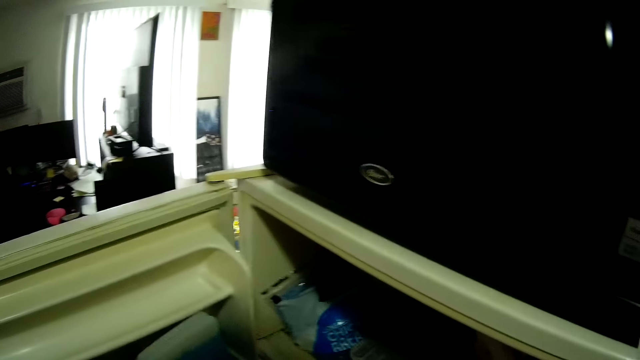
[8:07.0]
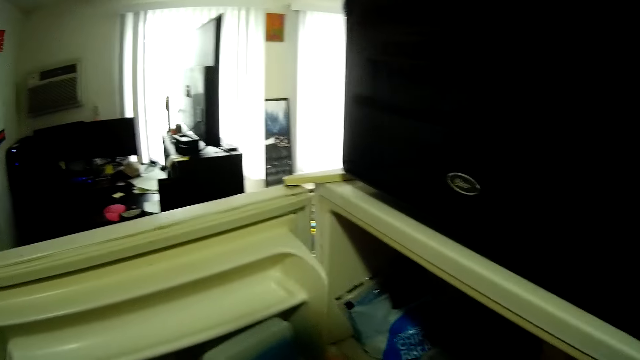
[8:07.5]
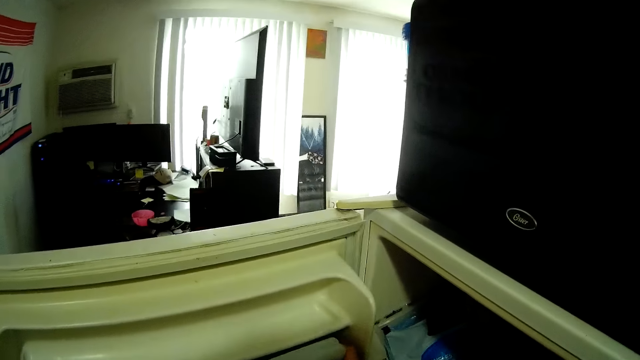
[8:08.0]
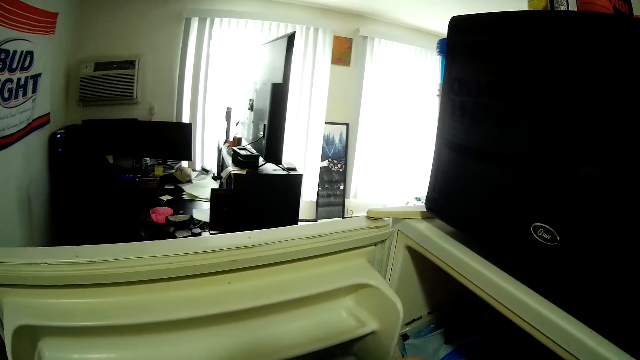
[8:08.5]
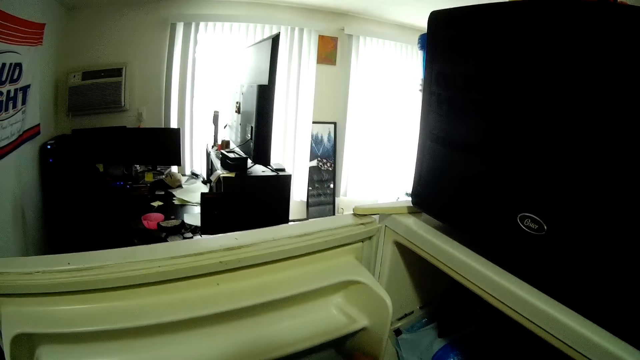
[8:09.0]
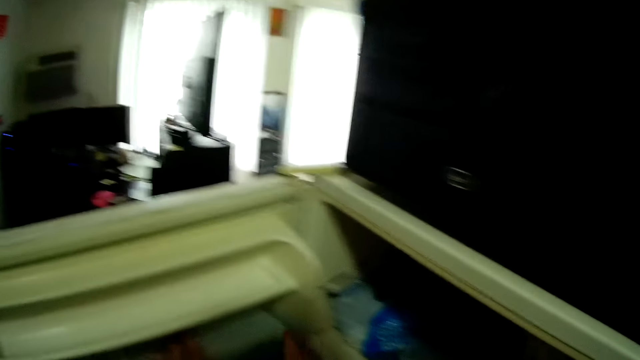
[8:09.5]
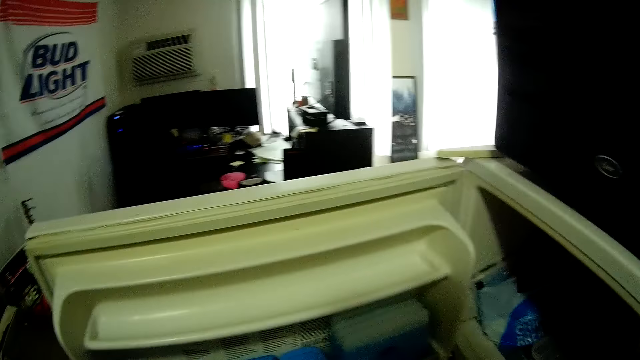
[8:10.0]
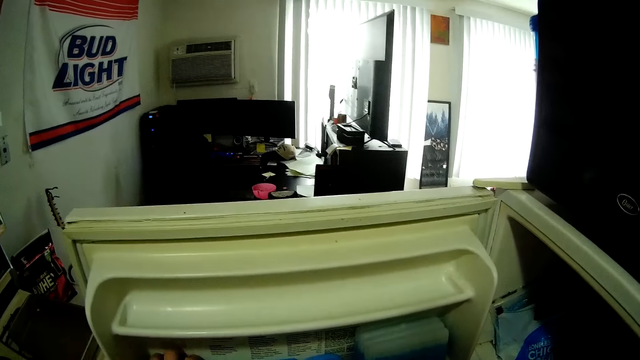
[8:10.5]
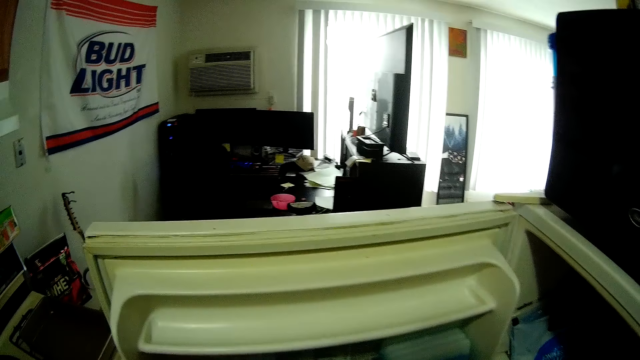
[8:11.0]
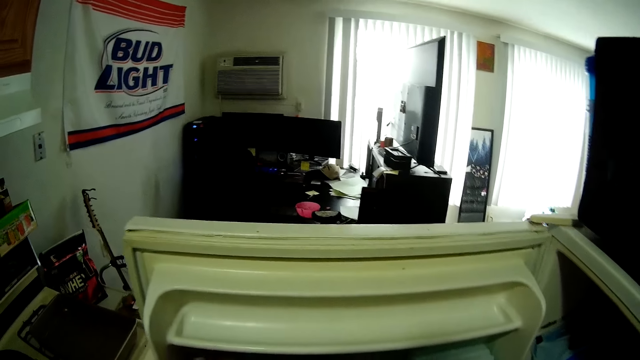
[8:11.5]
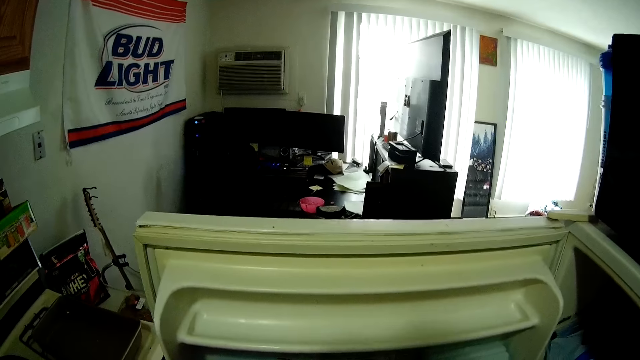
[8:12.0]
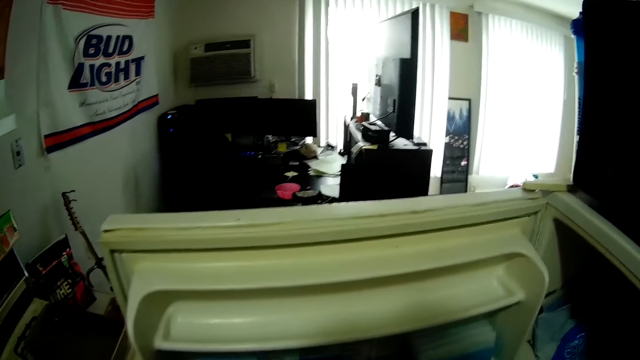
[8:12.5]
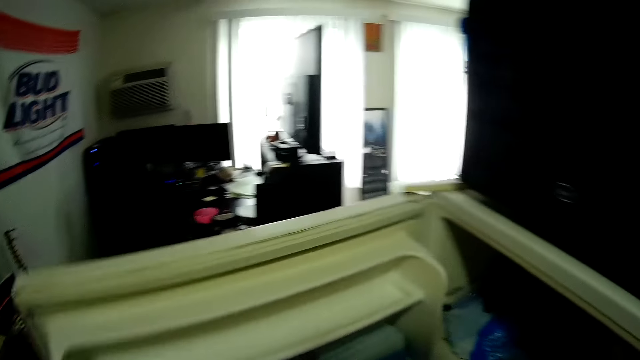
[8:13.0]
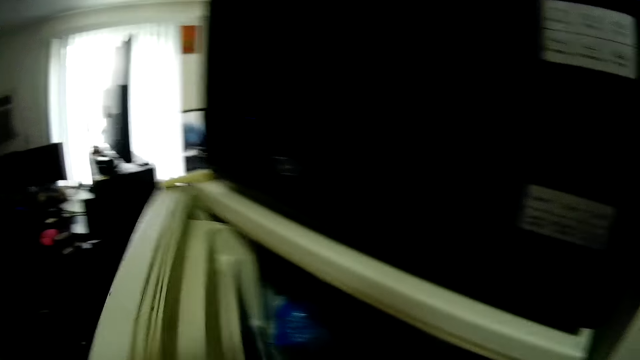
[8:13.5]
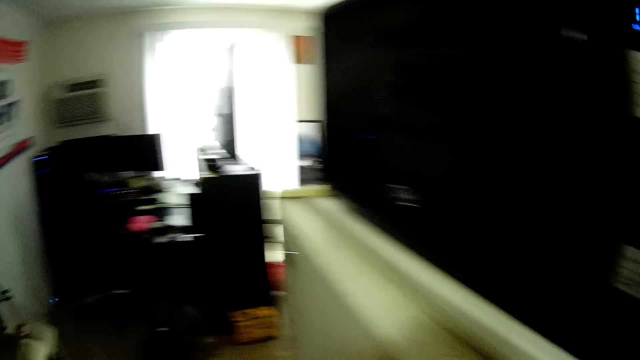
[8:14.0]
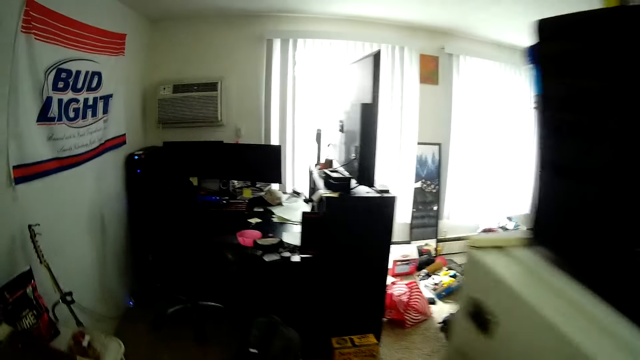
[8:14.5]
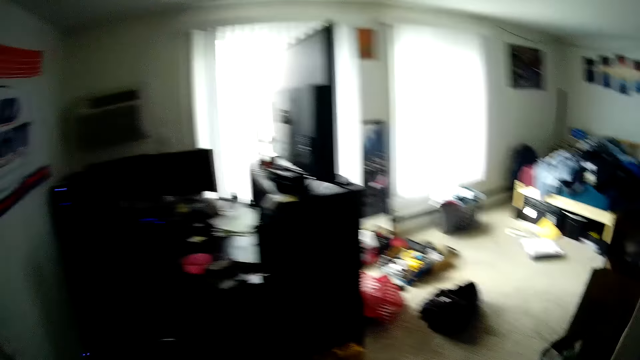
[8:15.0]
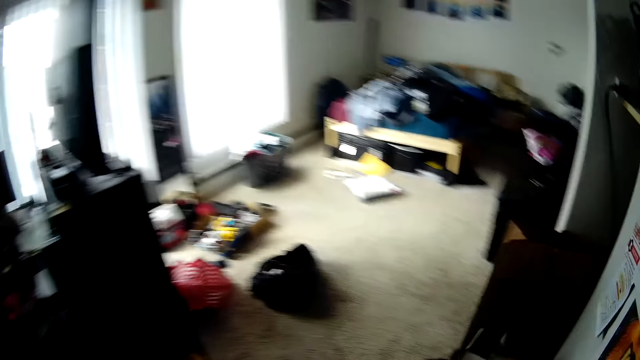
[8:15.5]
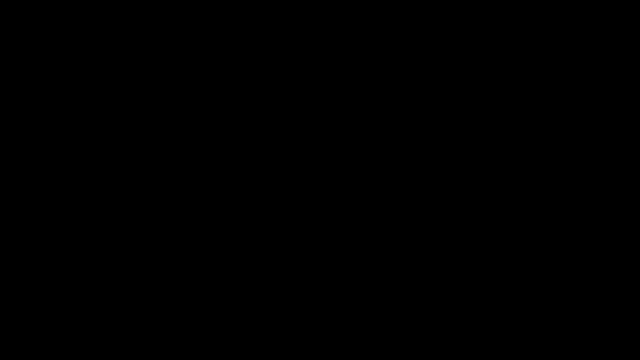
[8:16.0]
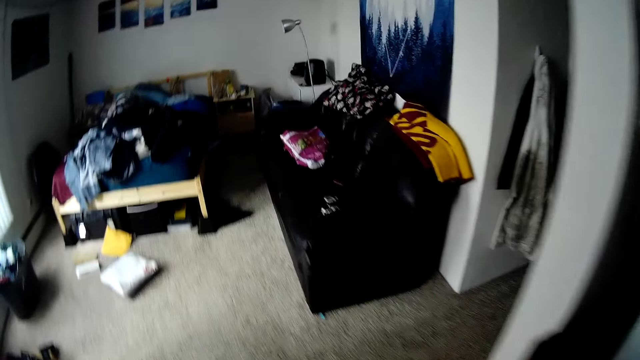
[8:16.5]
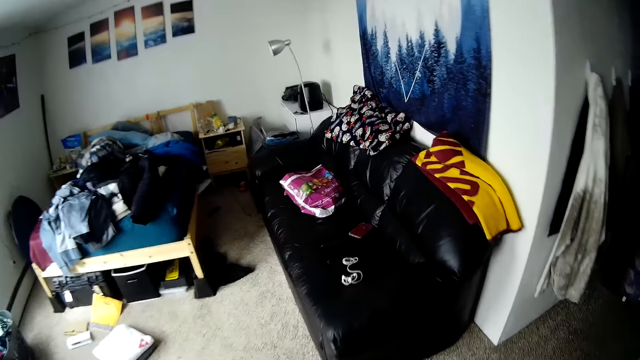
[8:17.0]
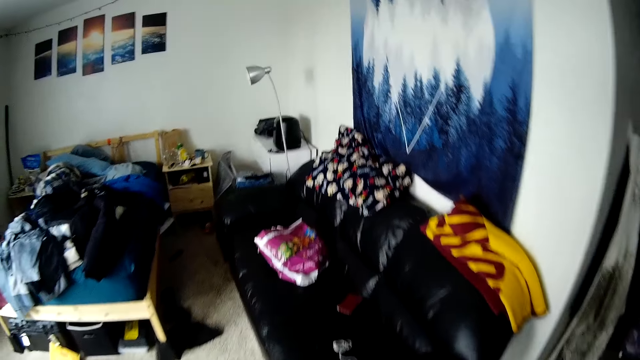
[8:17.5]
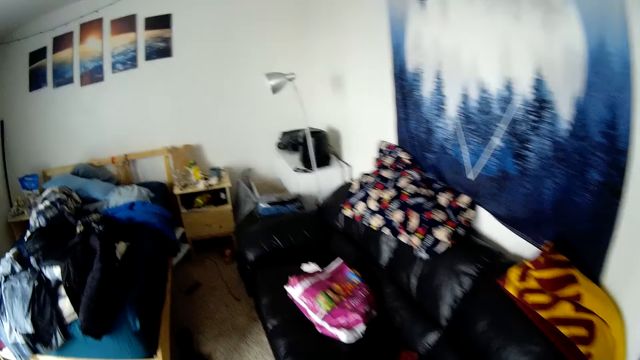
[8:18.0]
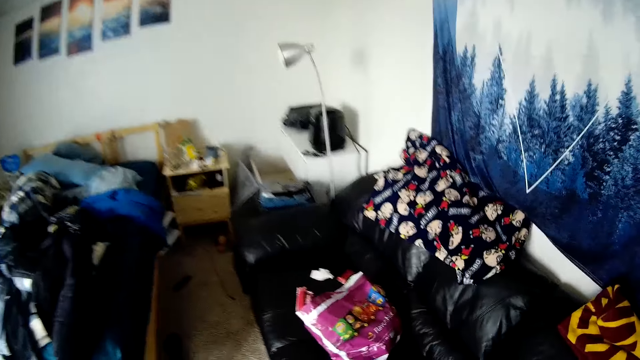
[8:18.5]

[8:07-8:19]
The camera wearer touches some items in a fridge with his right hand. He closes the fridge. He walks round the room.

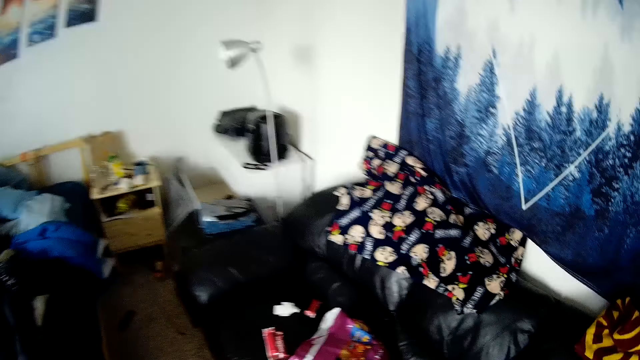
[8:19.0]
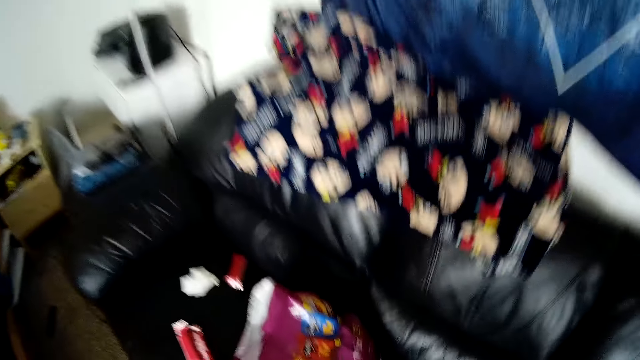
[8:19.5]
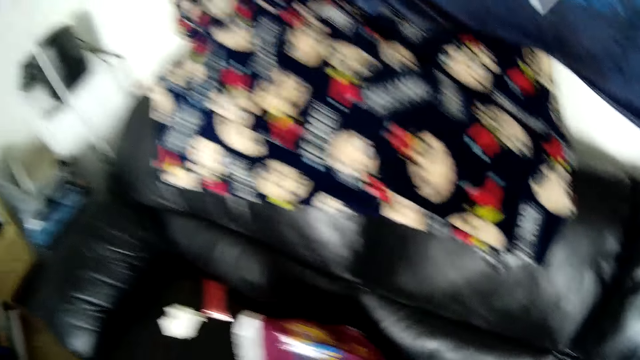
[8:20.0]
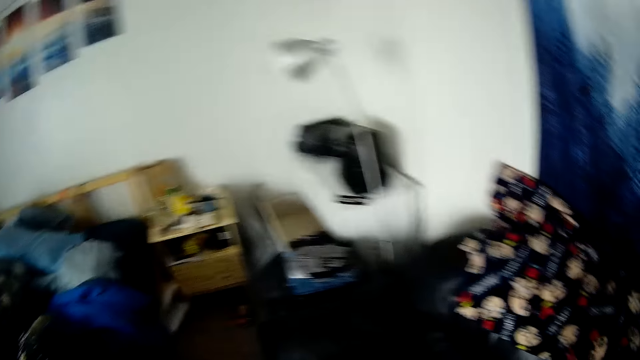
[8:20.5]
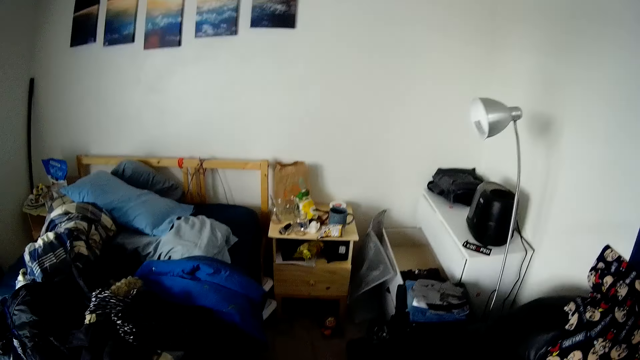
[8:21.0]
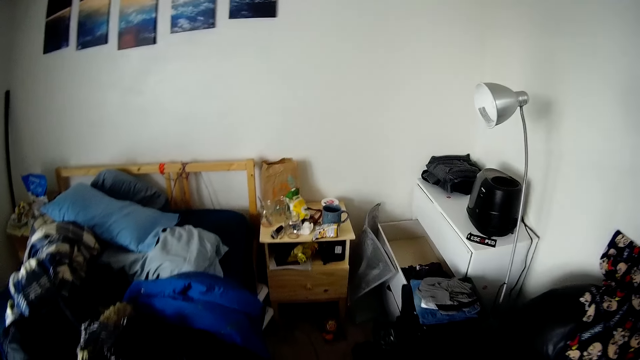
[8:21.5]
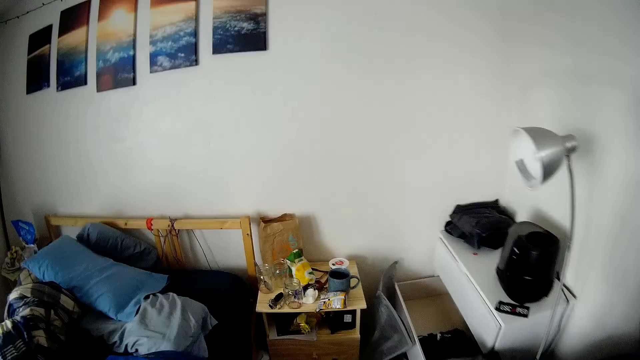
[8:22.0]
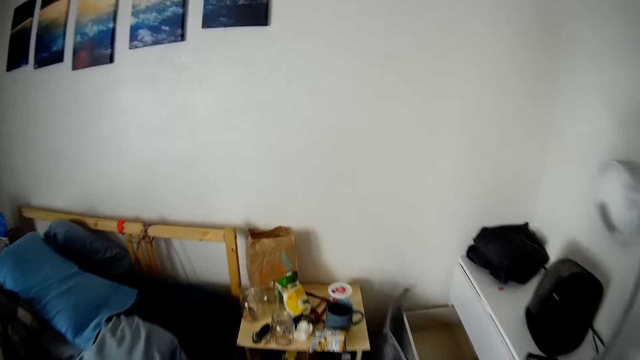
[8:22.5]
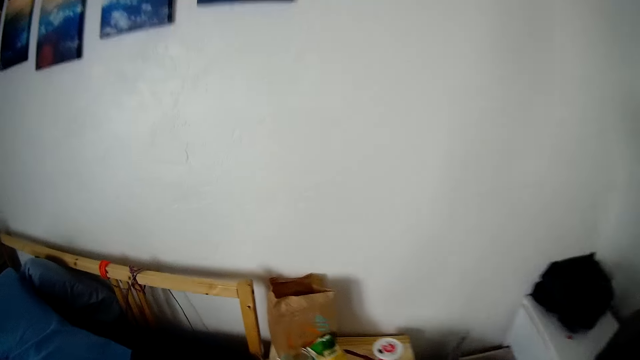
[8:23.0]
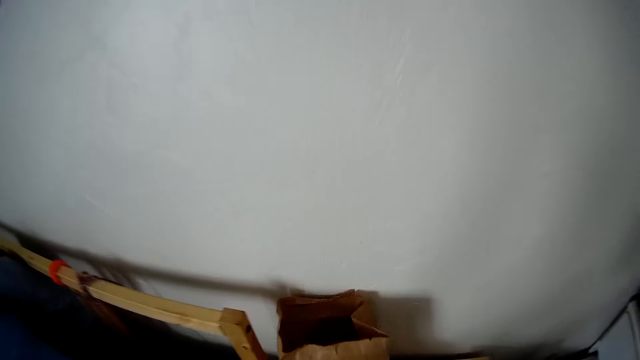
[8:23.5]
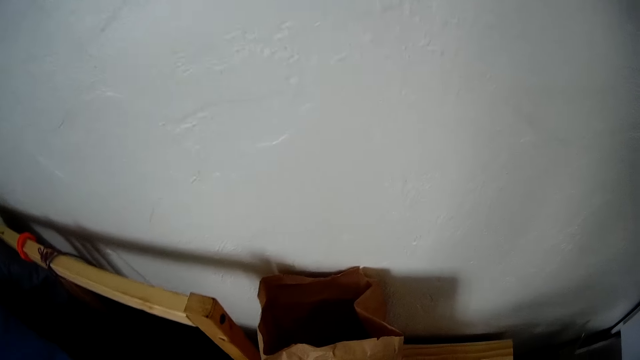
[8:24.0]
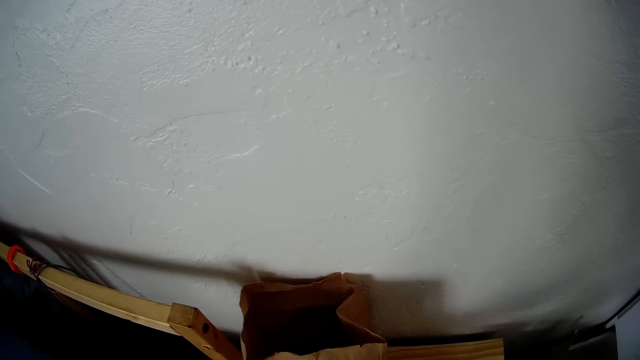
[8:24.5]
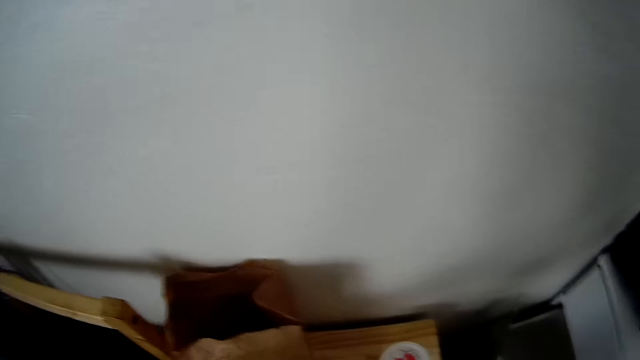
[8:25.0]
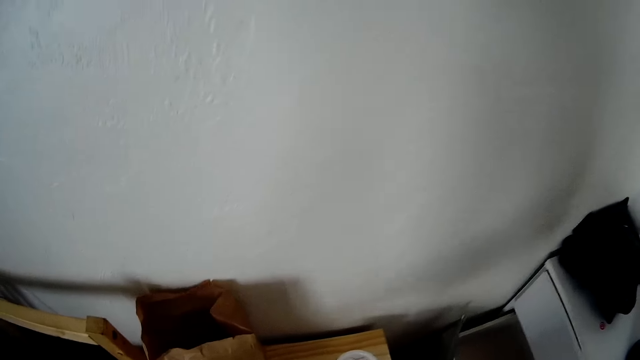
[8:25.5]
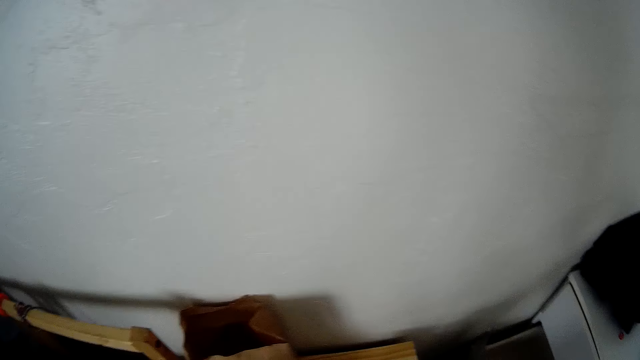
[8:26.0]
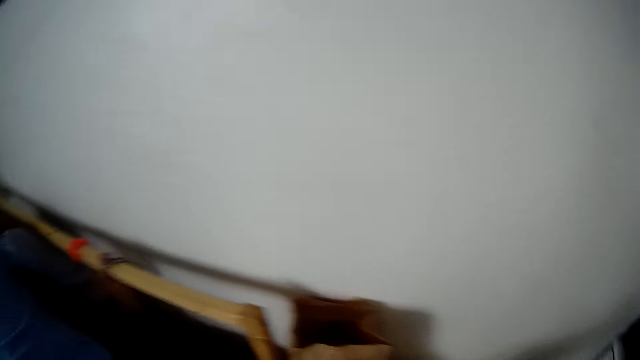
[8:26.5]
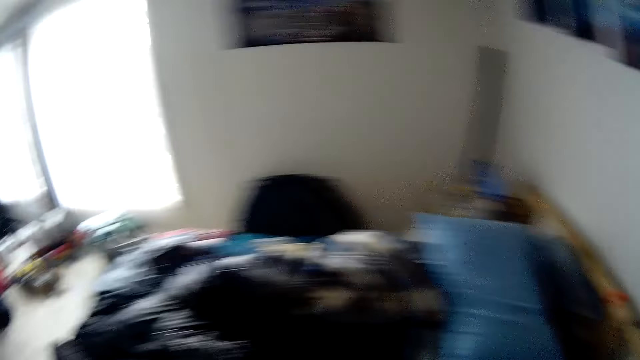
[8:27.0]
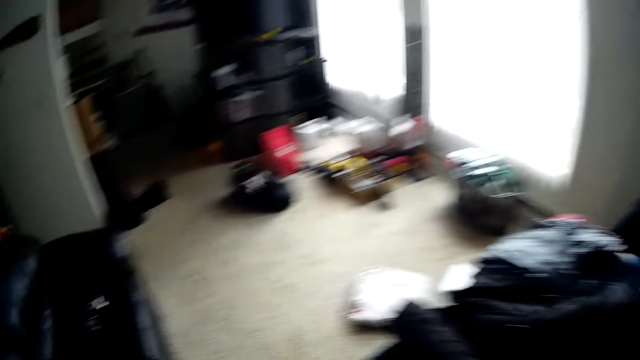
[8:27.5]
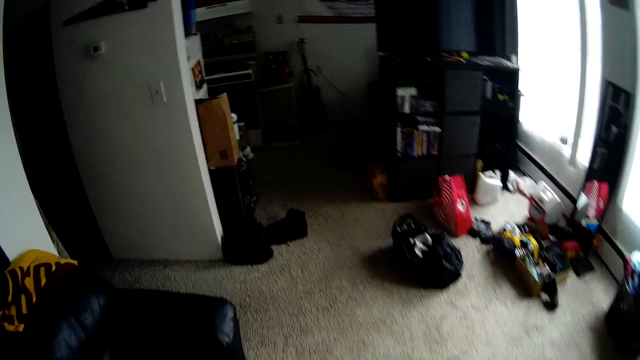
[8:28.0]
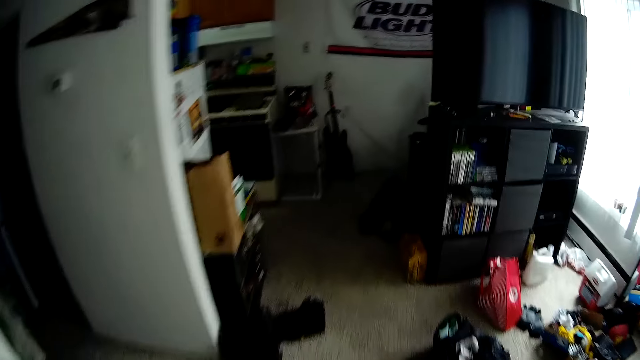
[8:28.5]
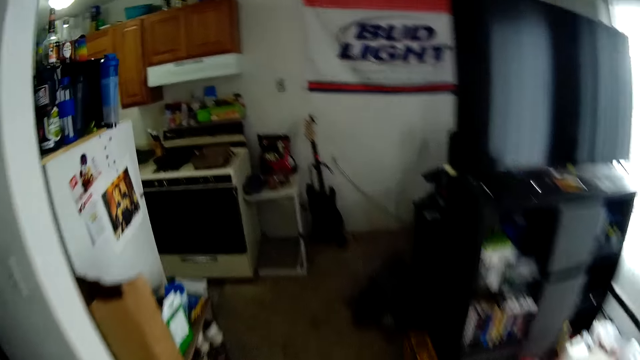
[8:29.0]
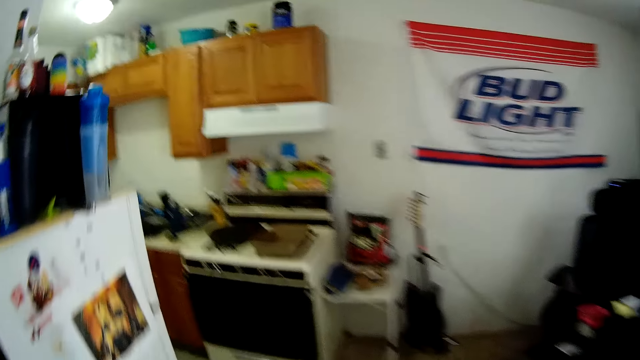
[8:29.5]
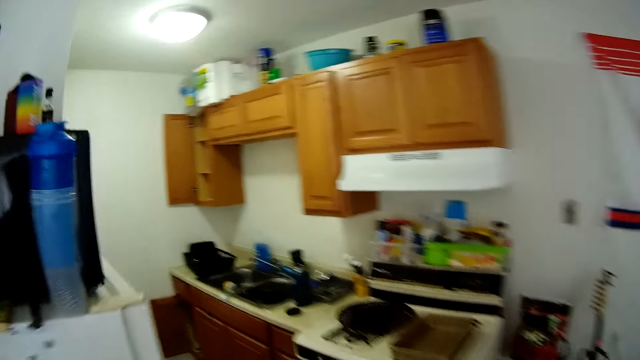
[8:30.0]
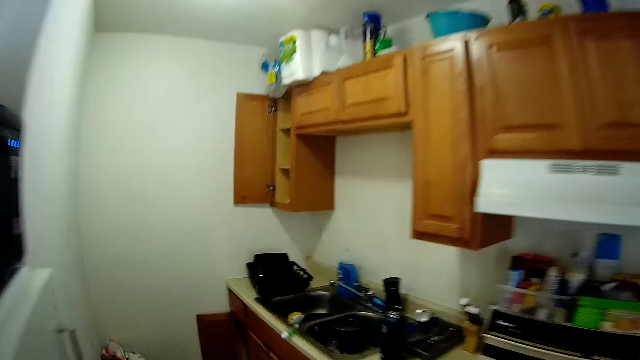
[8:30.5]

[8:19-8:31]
The camera wearer picks up a cloth. They walk to the corner of the house. They pick up something. They turn left. They walk to the kitchen.
